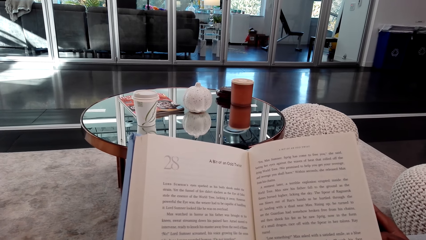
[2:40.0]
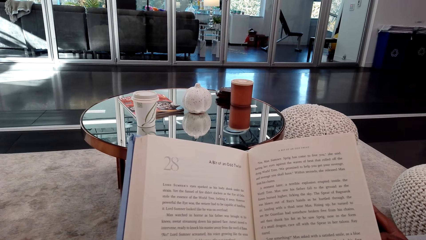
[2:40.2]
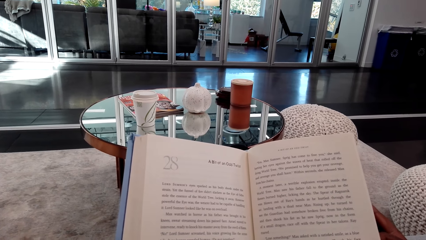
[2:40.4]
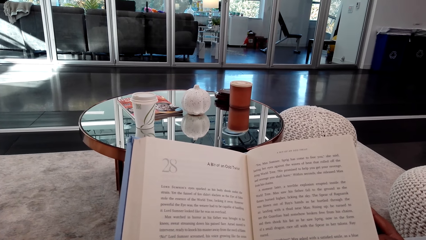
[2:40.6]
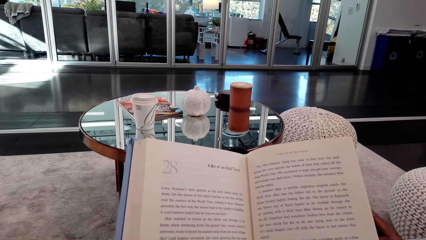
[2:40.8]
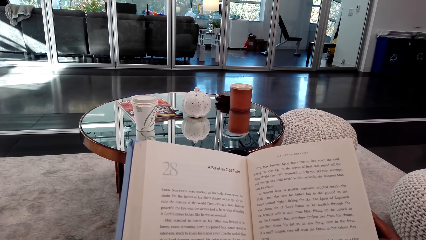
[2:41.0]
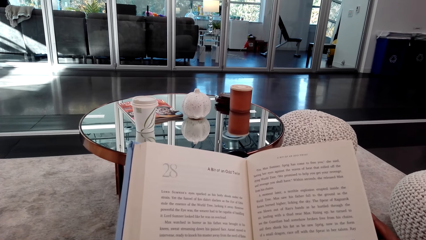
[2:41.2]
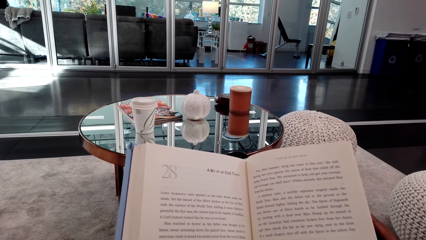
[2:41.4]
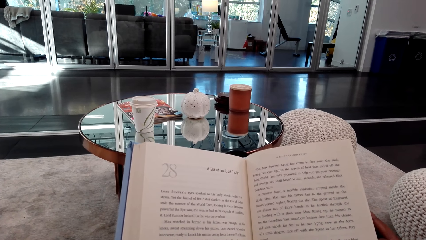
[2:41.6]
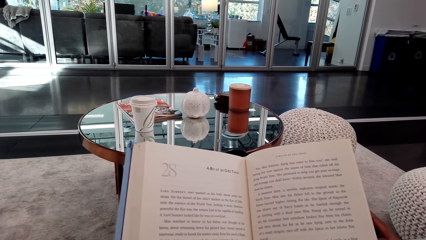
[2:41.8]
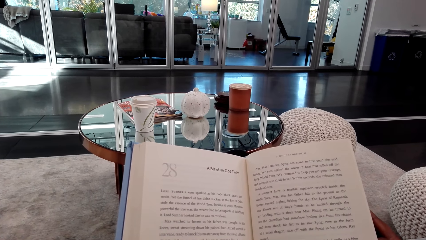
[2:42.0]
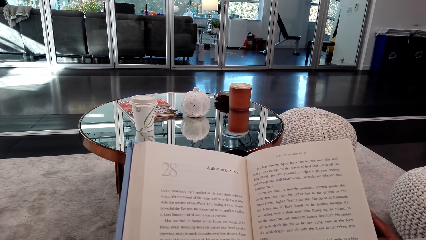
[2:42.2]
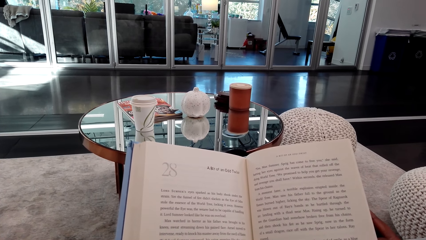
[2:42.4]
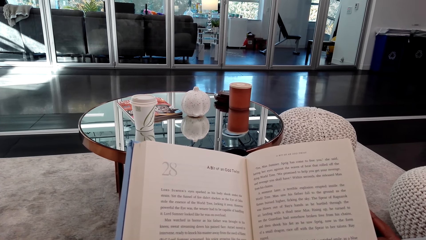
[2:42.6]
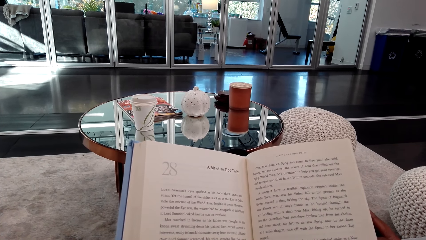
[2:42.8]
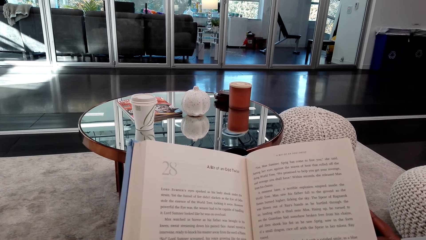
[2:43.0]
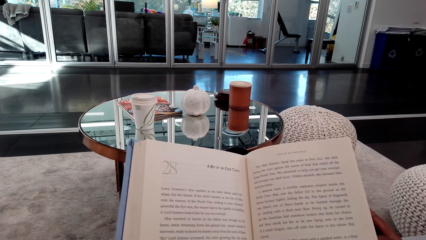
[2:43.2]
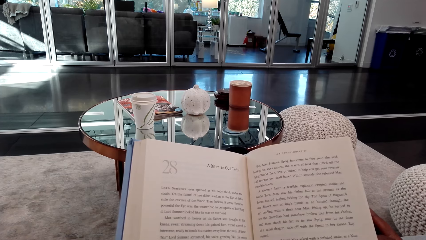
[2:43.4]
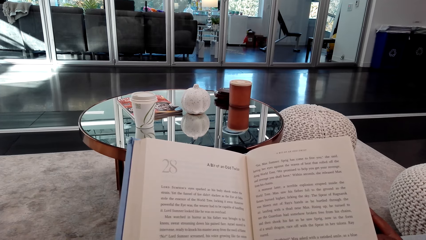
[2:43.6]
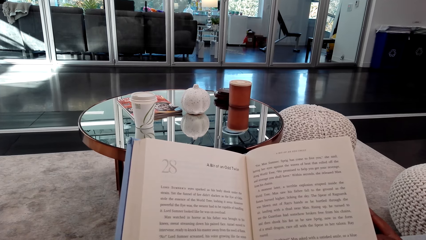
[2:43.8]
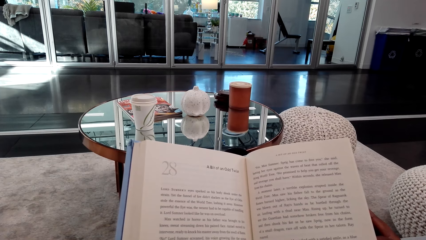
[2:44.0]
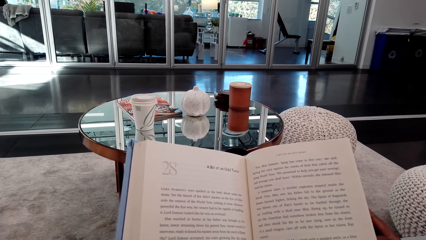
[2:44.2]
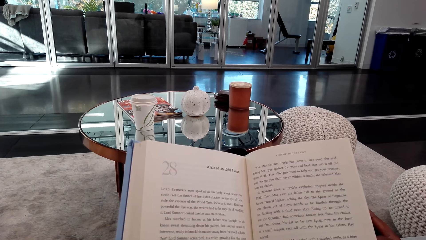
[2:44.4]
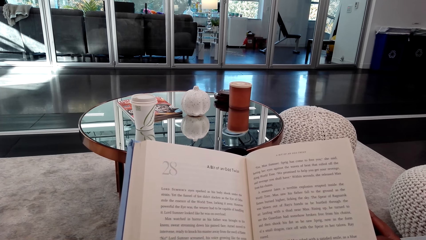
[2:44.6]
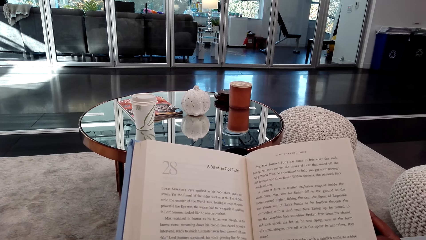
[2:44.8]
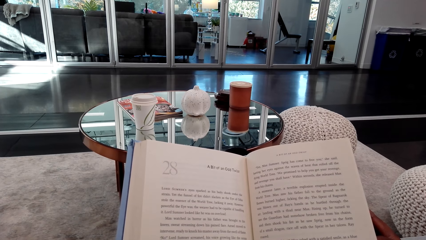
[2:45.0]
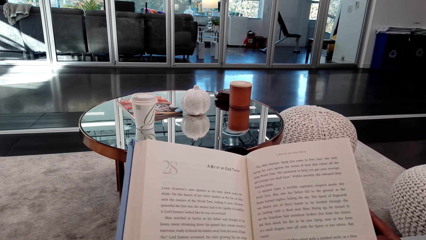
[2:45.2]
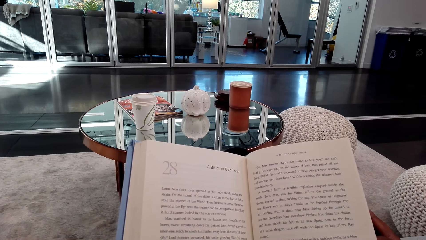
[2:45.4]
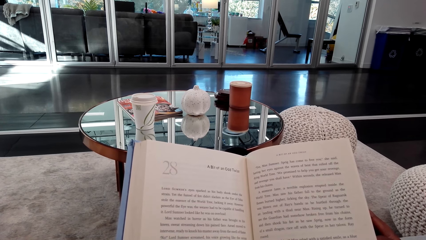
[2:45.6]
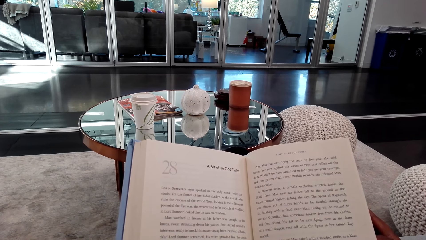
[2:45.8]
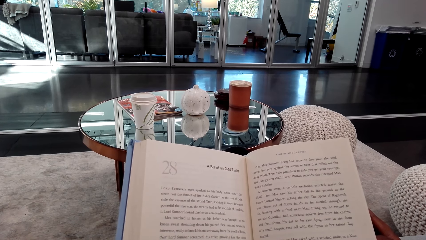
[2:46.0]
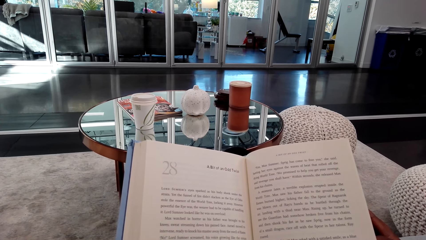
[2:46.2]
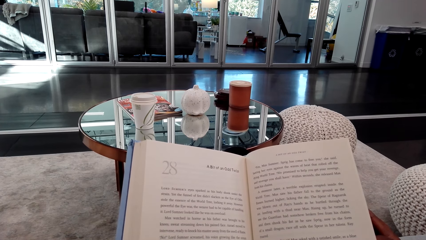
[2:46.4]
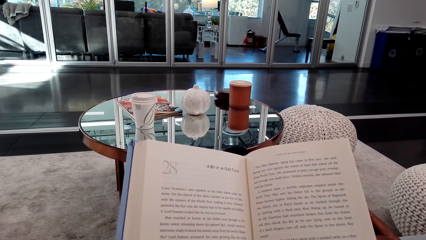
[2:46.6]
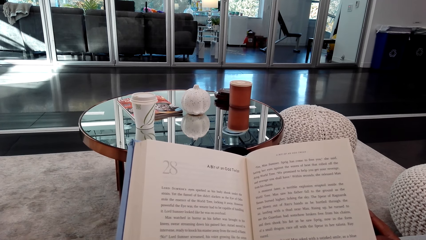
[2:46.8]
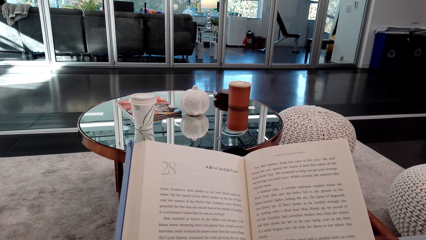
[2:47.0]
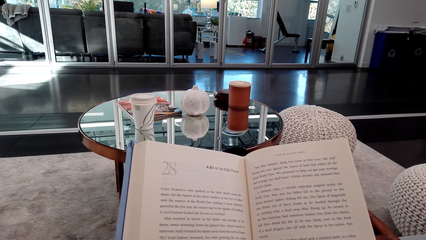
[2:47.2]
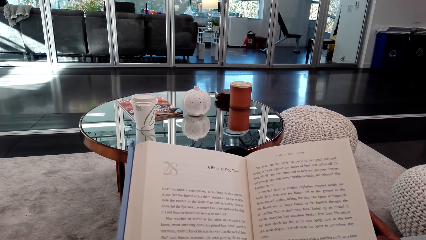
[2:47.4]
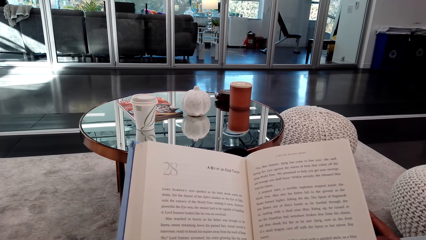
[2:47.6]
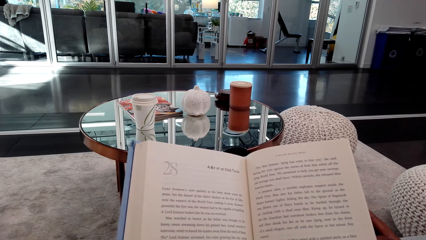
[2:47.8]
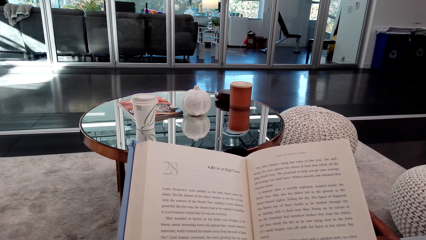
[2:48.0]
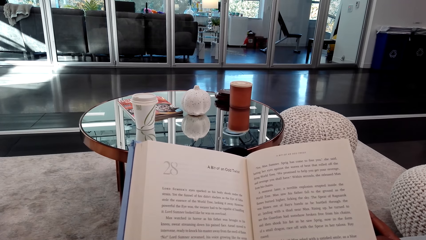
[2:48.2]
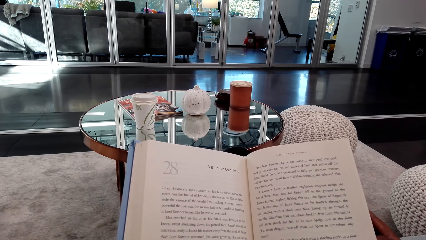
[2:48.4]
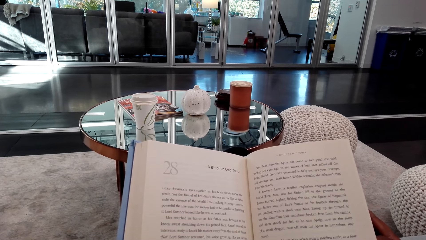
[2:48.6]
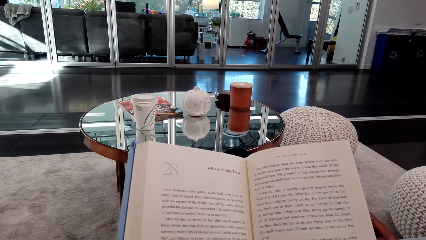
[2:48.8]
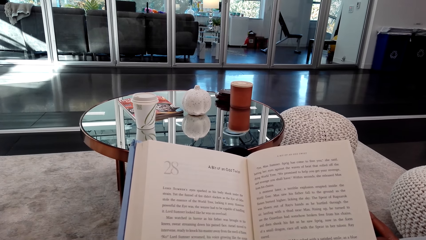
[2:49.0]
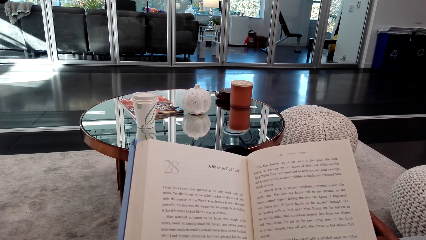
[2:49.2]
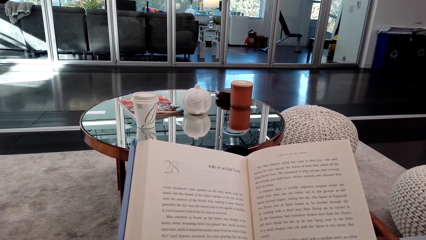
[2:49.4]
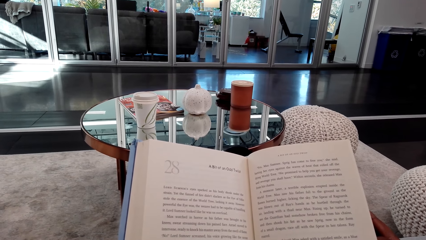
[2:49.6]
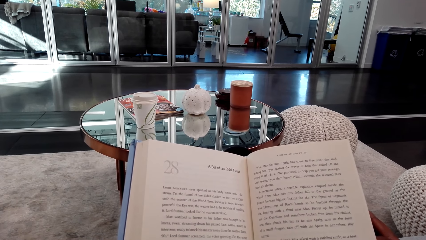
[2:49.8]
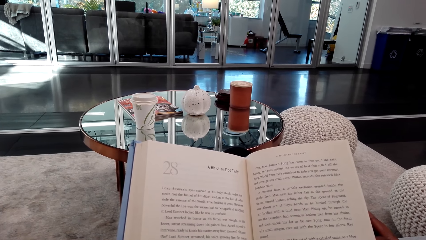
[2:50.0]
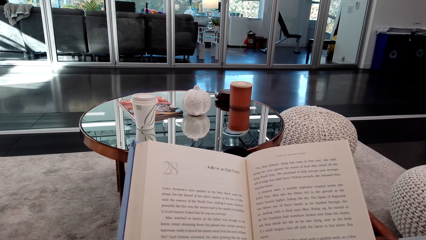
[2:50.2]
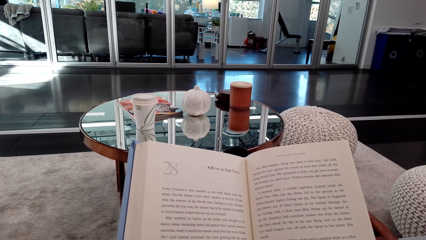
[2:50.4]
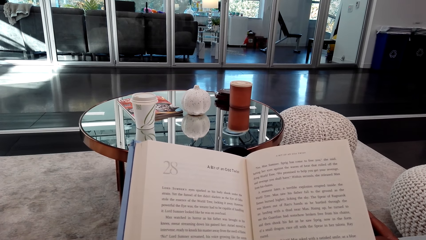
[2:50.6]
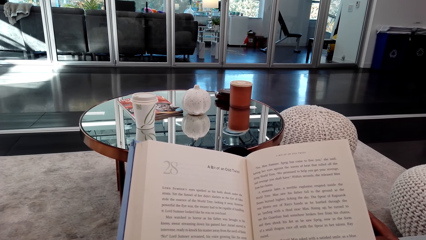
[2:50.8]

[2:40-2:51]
The camera wearer reads a book.

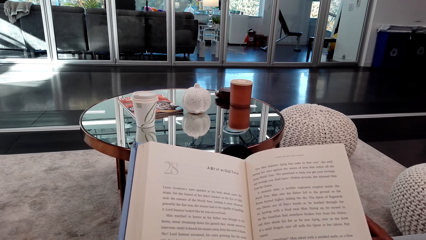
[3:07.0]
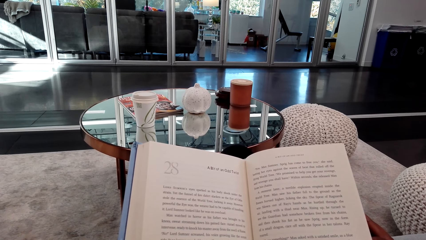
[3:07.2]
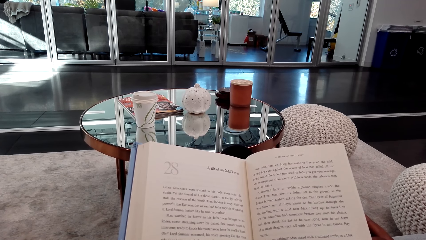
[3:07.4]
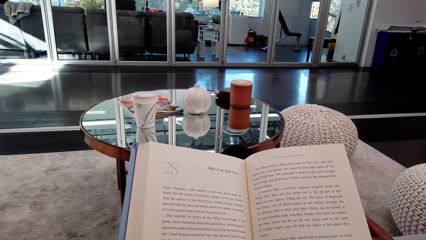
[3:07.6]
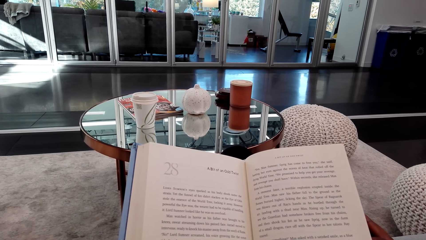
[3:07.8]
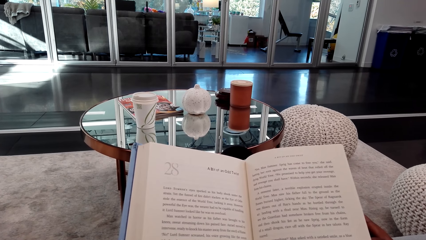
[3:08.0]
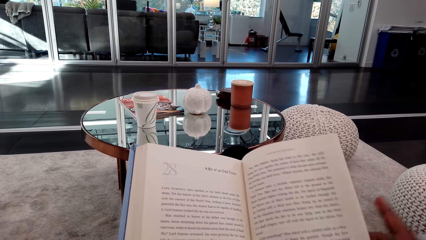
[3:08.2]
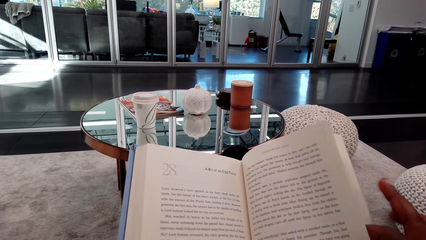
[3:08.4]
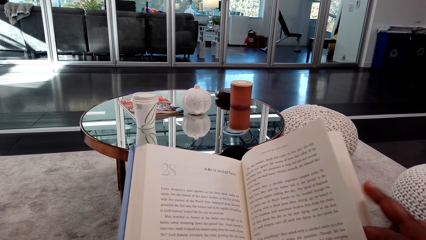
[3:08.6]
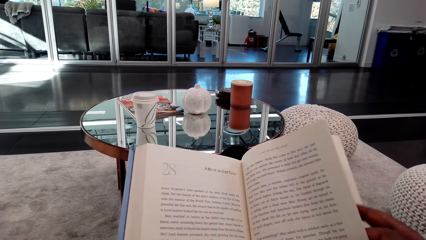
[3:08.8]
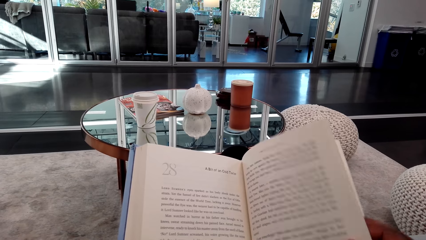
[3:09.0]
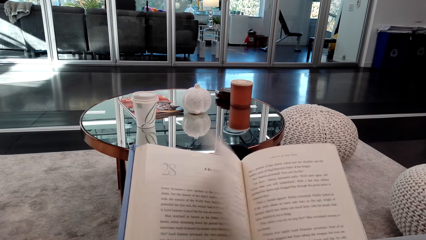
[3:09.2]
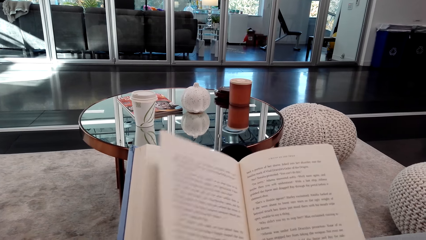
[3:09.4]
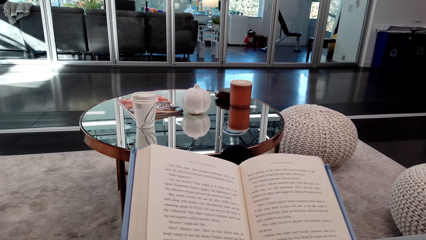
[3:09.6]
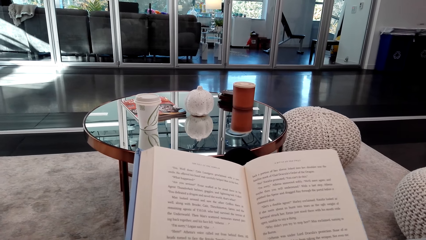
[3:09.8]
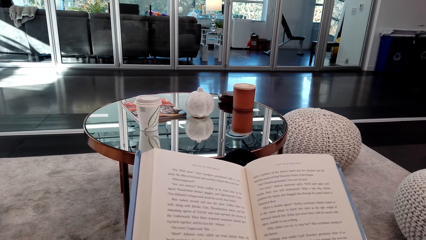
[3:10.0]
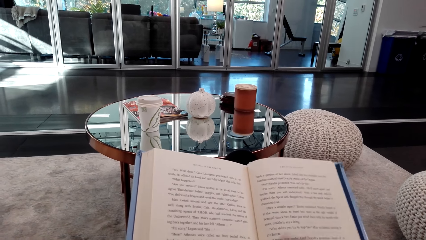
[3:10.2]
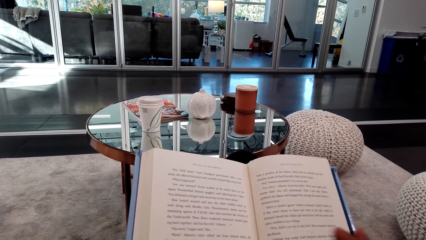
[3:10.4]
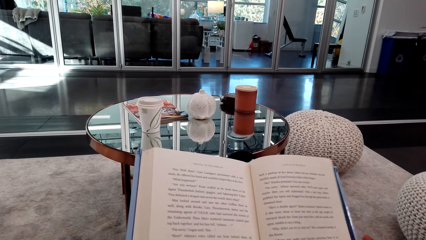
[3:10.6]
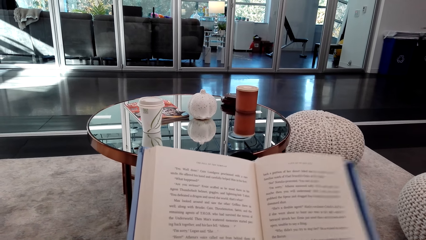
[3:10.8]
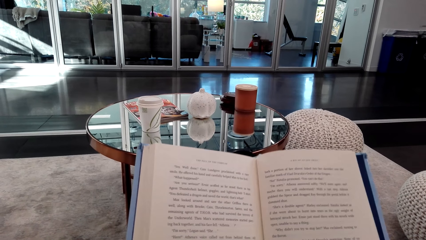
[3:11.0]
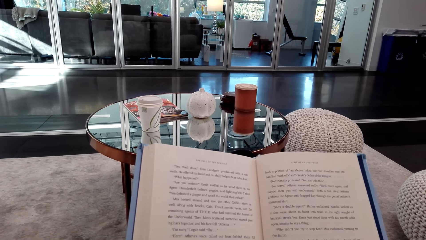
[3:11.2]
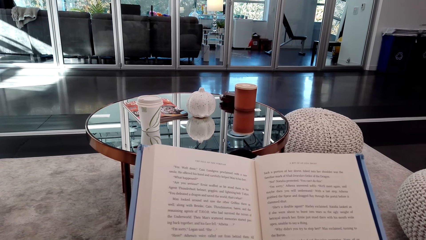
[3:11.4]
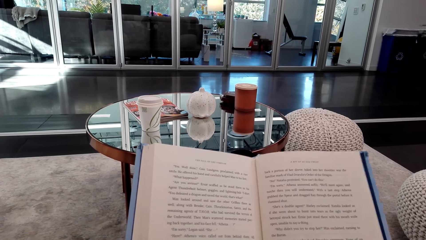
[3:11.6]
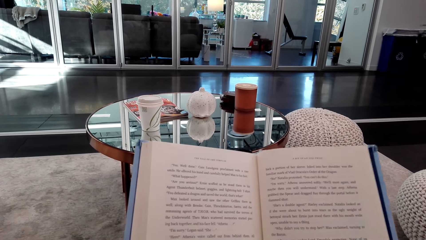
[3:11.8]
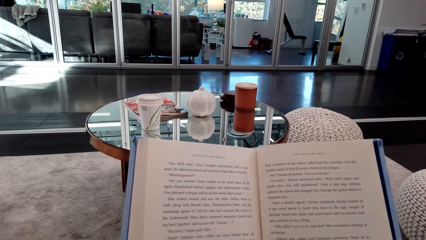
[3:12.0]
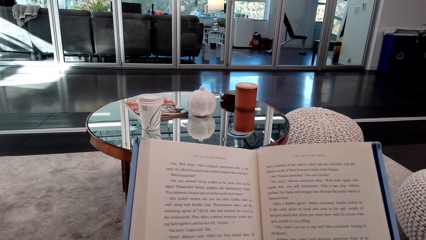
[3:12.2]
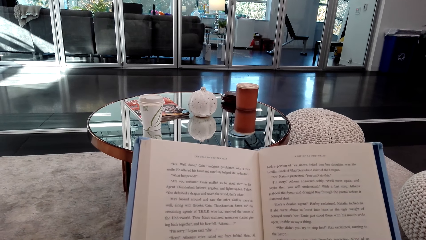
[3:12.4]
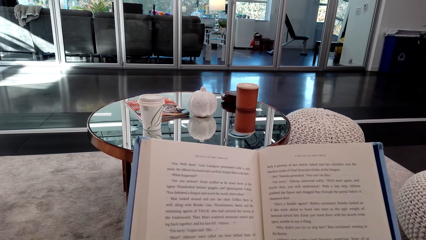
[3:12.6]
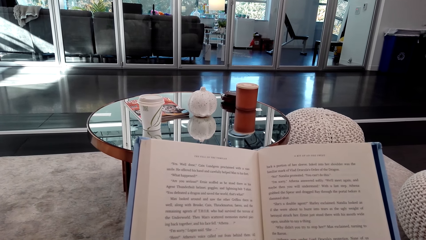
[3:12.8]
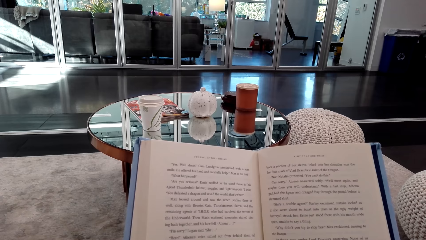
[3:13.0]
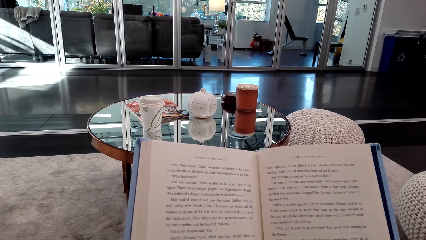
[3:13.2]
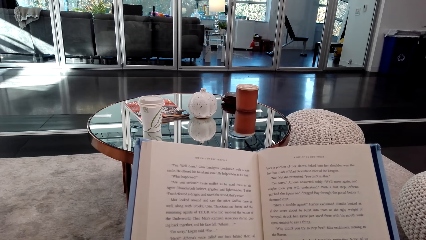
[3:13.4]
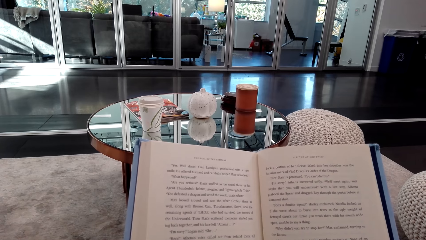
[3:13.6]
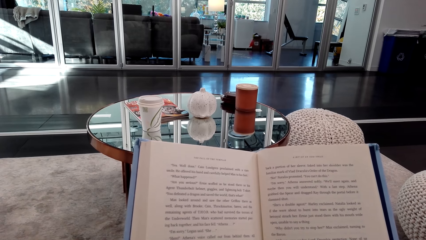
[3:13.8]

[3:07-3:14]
The camera wearer flips a page of a book. They read the book.
